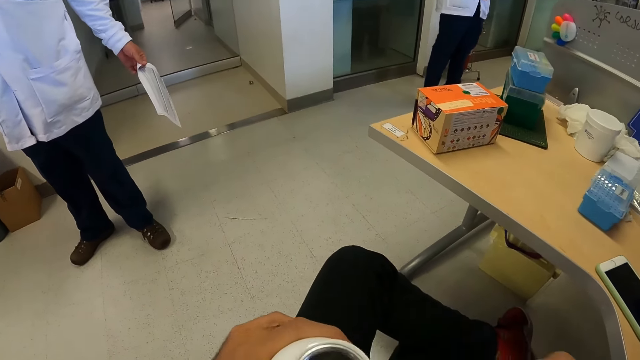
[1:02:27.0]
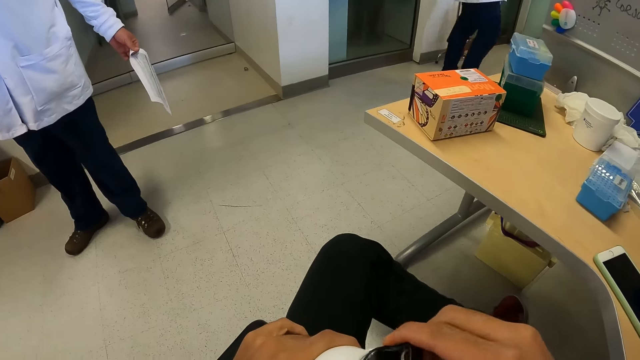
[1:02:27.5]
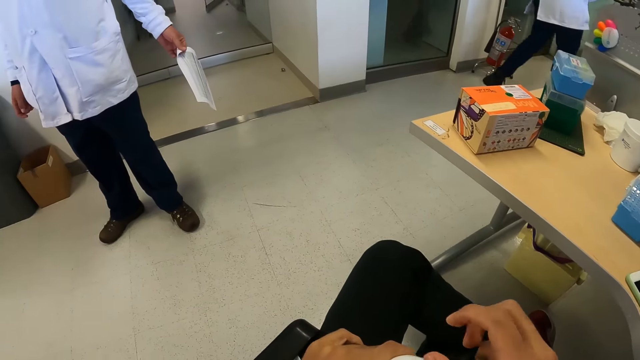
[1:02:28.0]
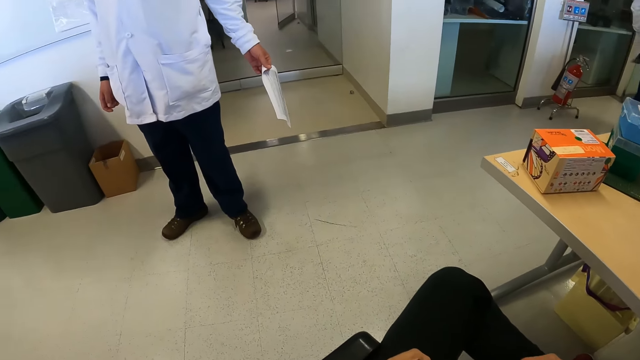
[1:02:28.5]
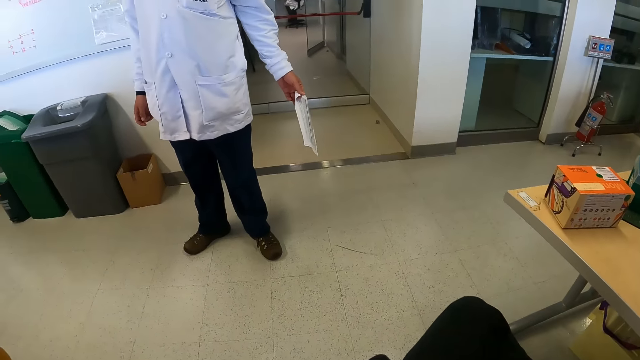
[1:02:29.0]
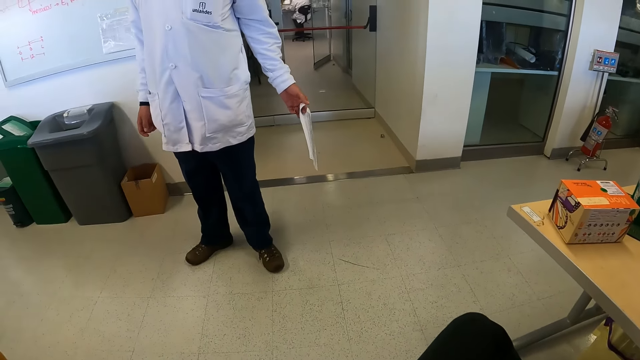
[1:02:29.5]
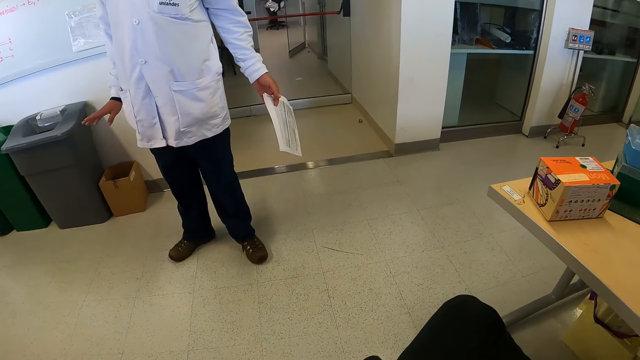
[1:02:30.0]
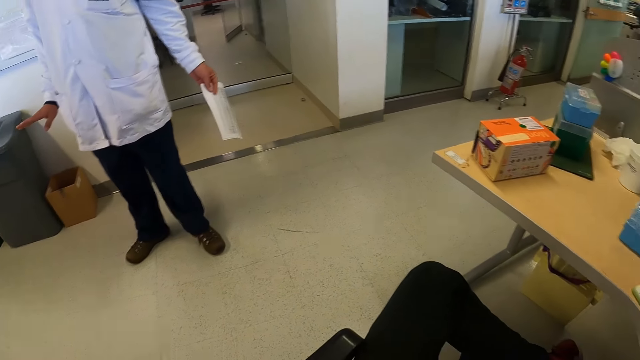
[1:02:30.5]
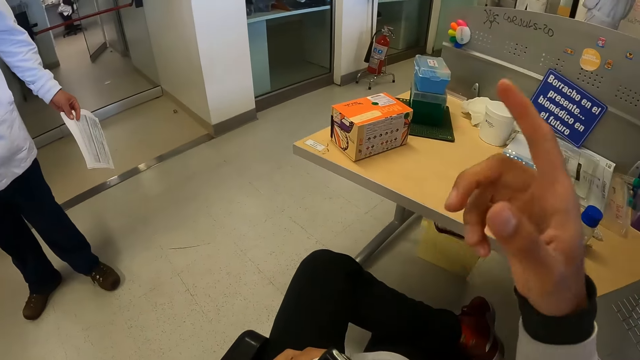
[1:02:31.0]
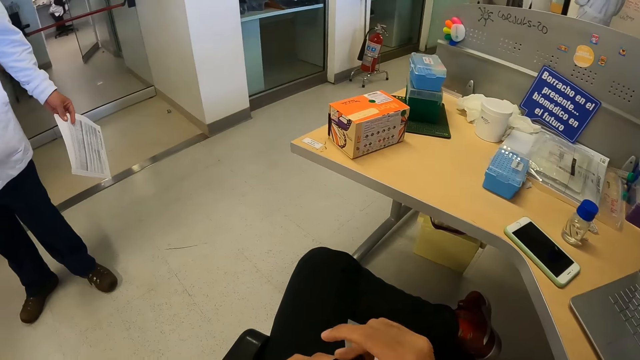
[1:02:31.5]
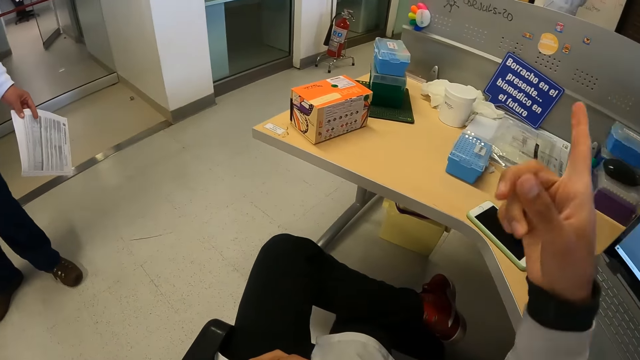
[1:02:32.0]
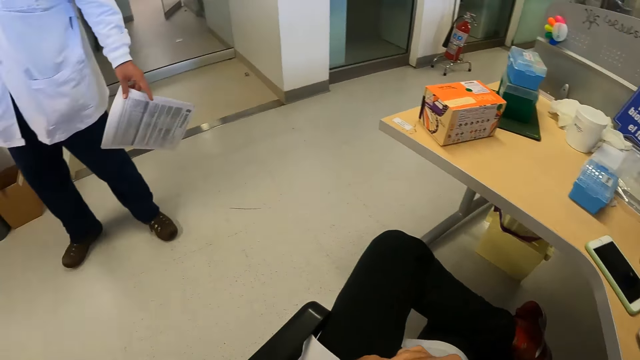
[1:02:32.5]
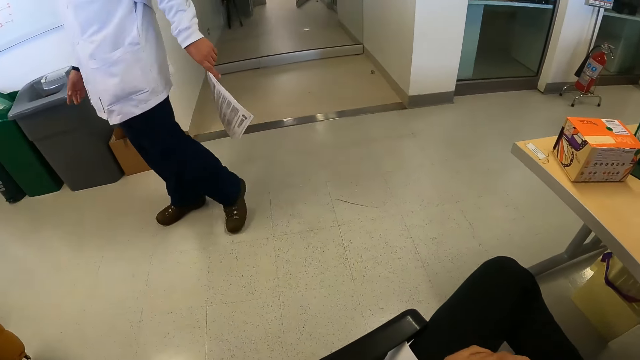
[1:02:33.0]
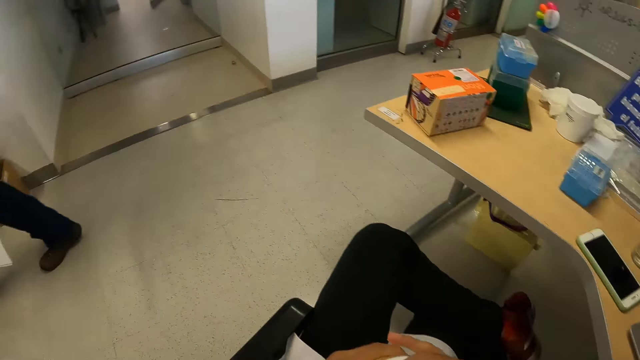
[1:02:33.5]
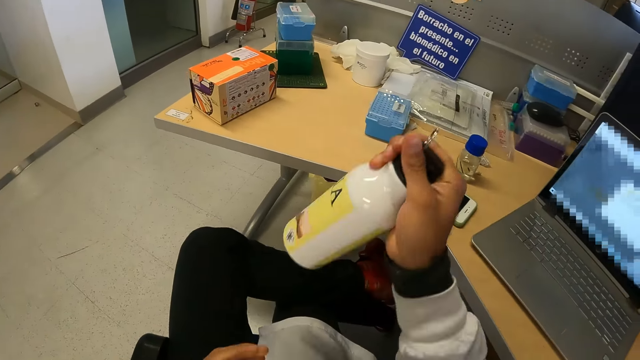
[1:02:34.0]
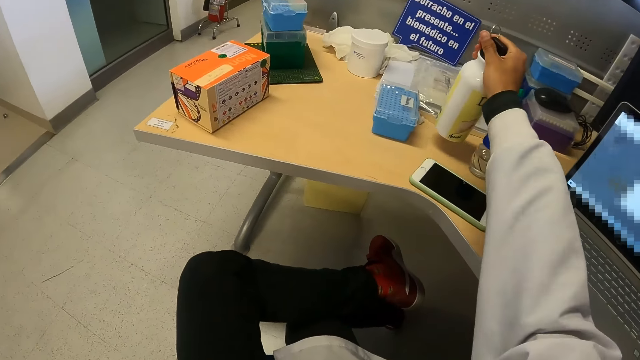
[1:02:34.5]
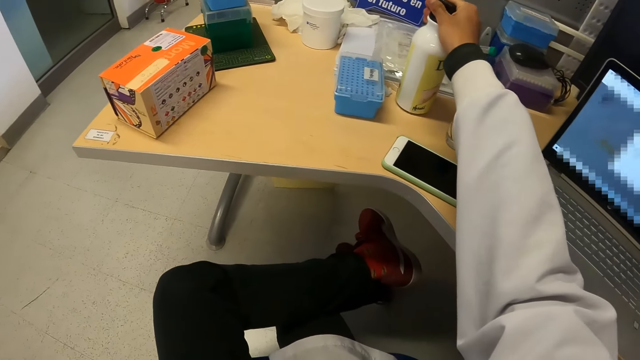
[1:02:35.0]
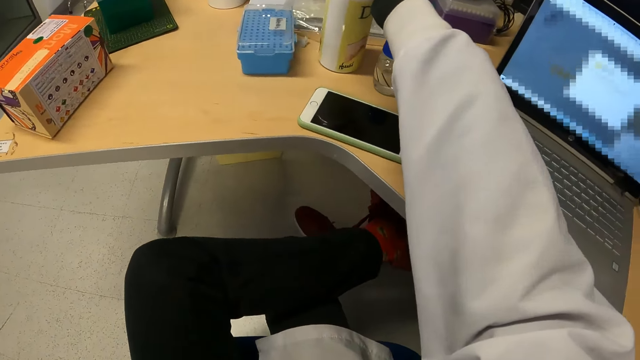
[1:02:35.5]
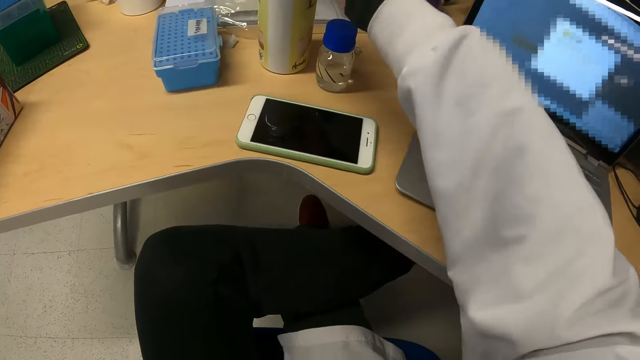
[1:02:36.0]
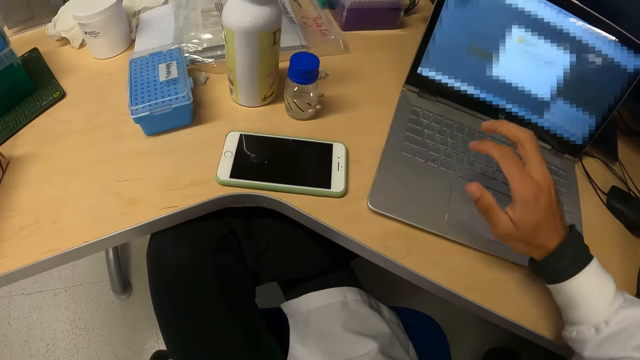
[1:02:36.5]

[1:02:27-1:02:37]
The camera wearer closes the bottle of water in his left hand with the cover in his right hand. He points at a man with his right hand. He closes the bottle of water in his left hand with the cover in his right hand. He points at the man with his right hand. He closes the bottle of water in his left hand with the cover in his right hand. He passes the bottle of water to his right hand from his left hand. He drops the bottle of water on the table with his right hand.

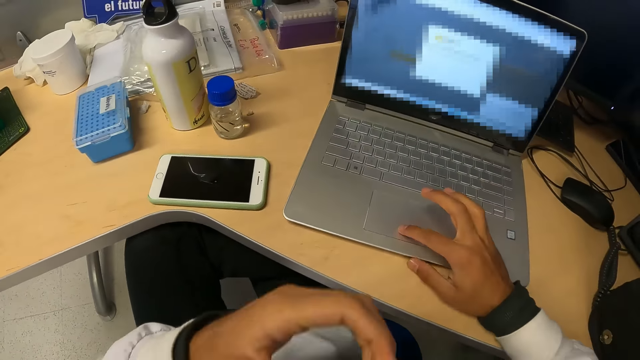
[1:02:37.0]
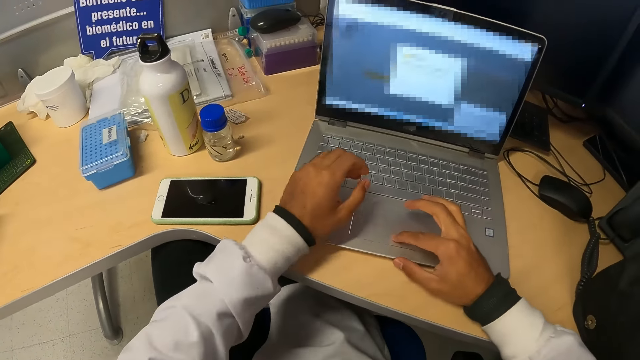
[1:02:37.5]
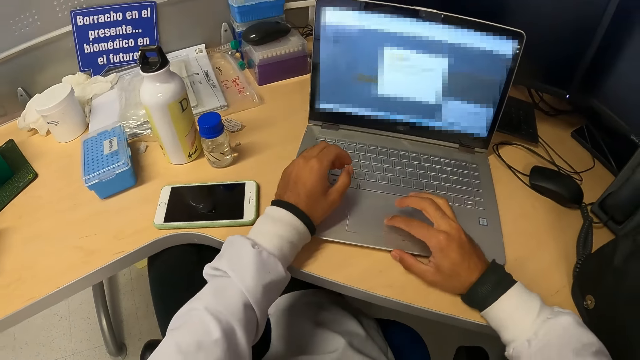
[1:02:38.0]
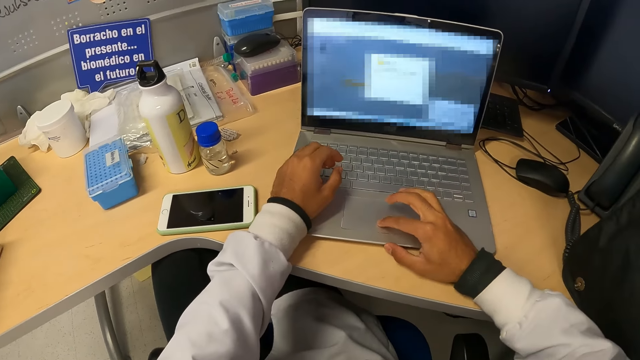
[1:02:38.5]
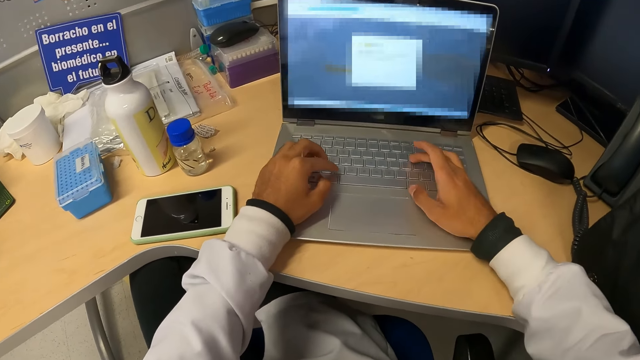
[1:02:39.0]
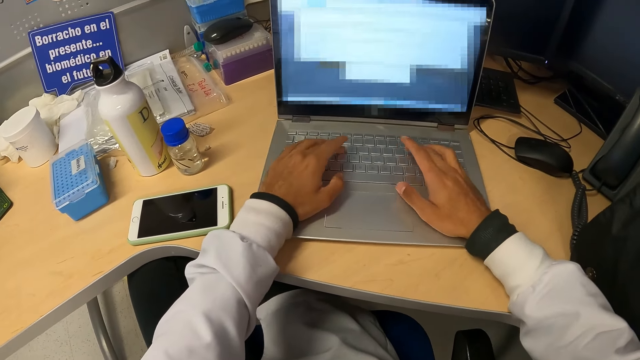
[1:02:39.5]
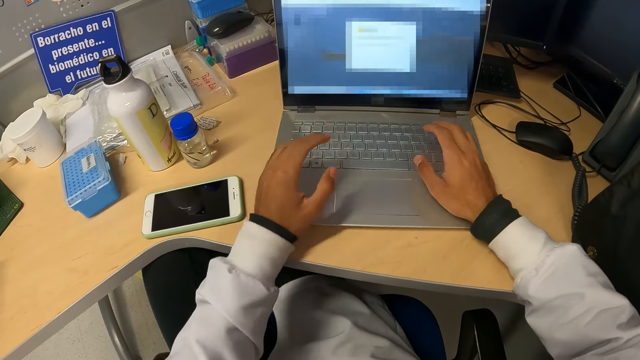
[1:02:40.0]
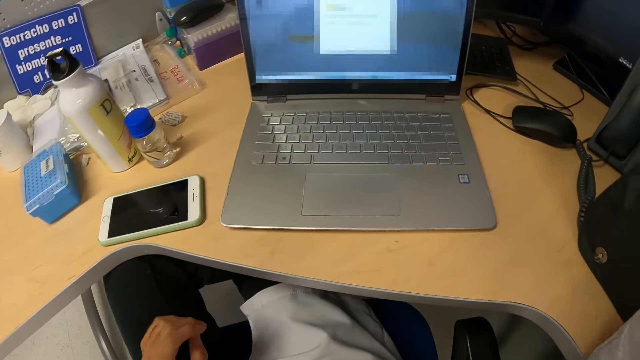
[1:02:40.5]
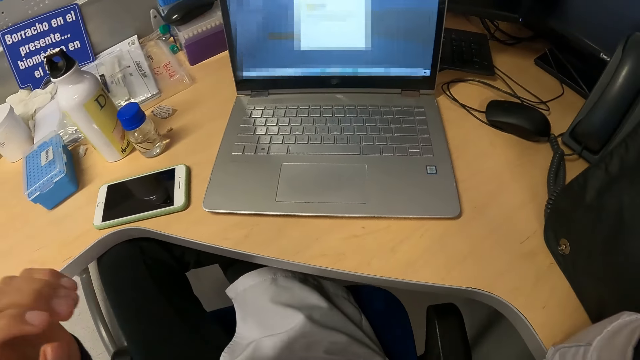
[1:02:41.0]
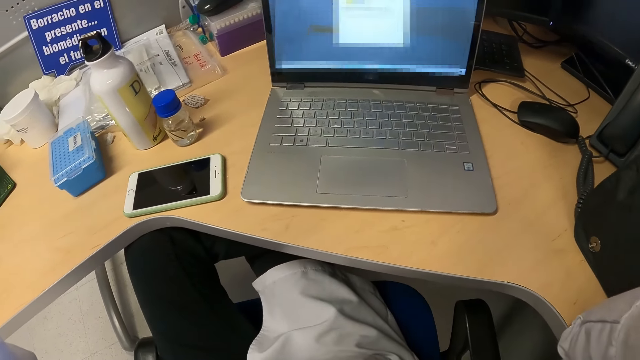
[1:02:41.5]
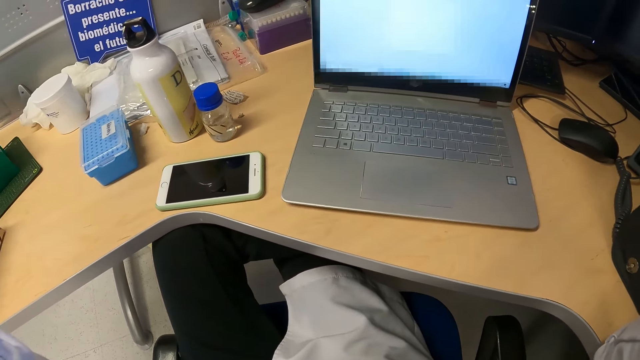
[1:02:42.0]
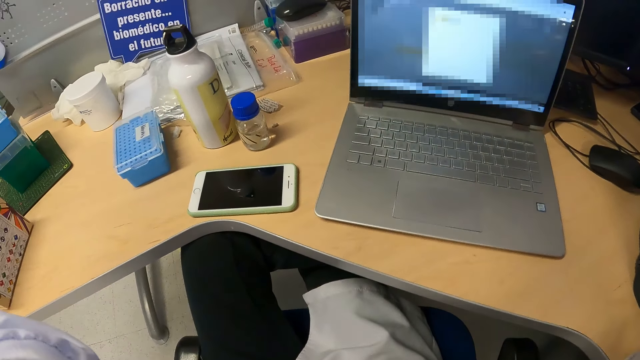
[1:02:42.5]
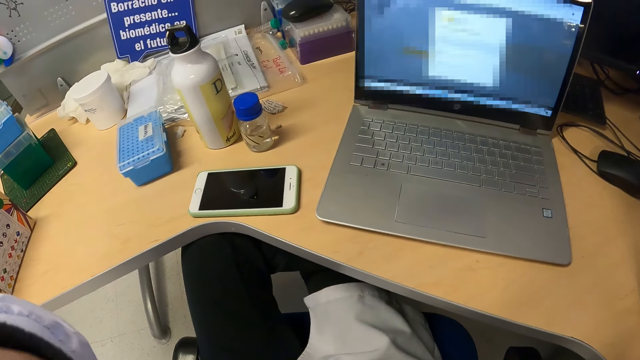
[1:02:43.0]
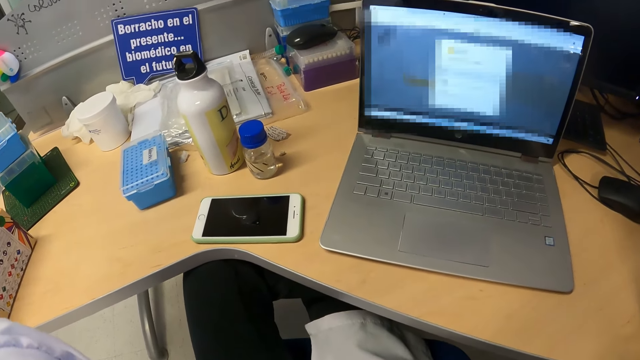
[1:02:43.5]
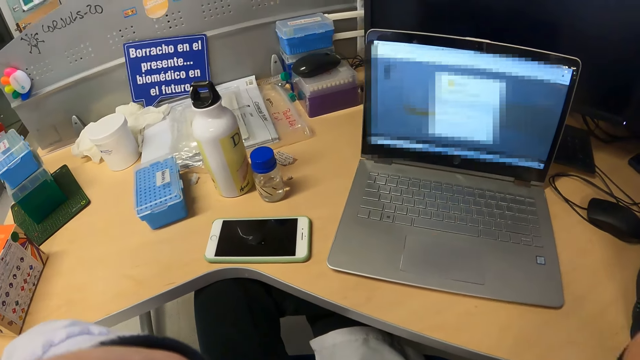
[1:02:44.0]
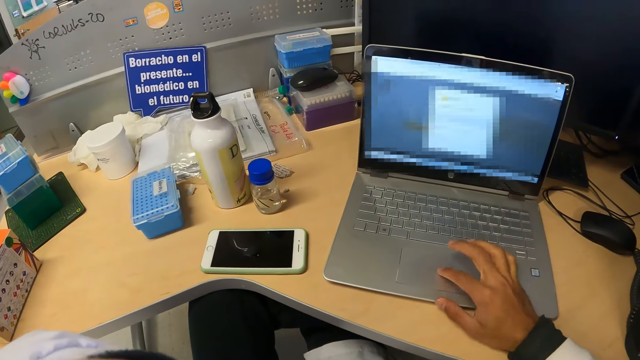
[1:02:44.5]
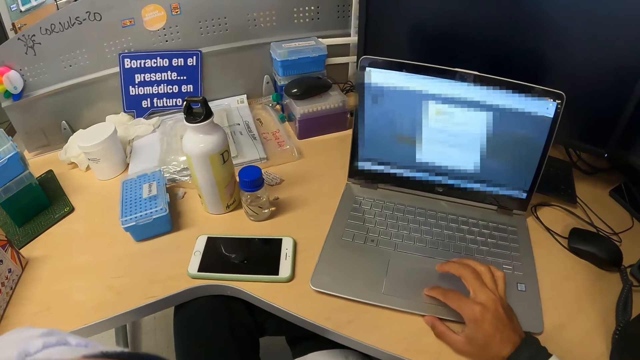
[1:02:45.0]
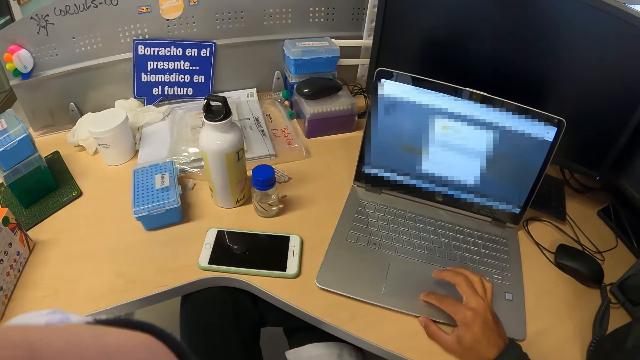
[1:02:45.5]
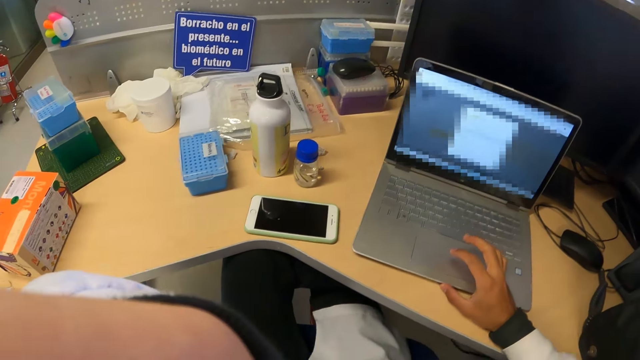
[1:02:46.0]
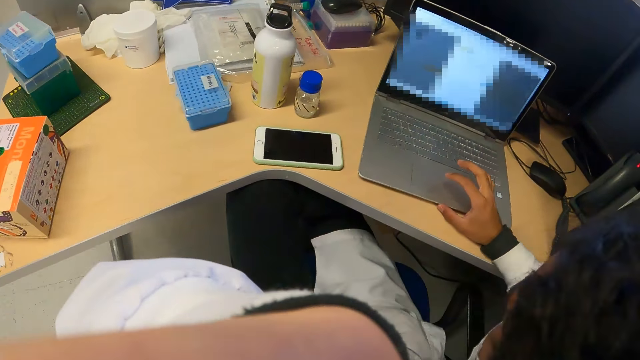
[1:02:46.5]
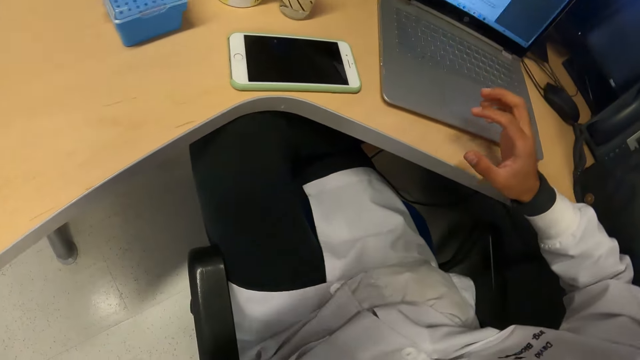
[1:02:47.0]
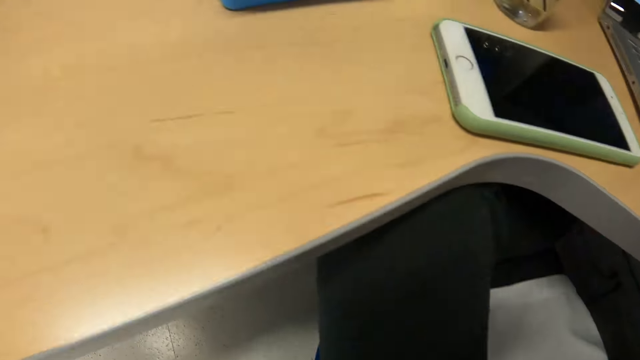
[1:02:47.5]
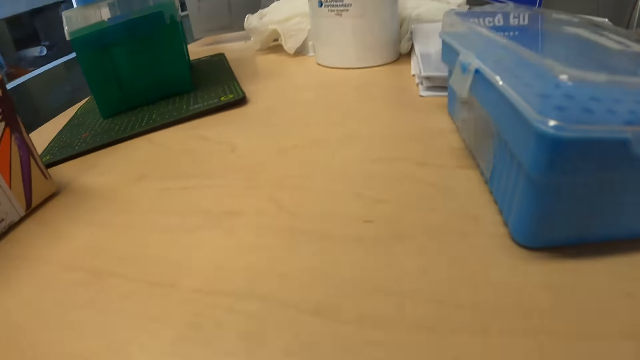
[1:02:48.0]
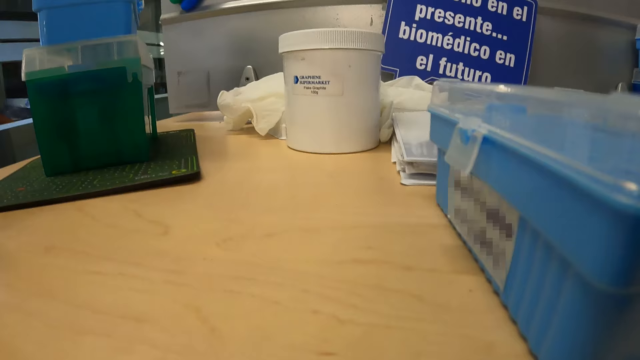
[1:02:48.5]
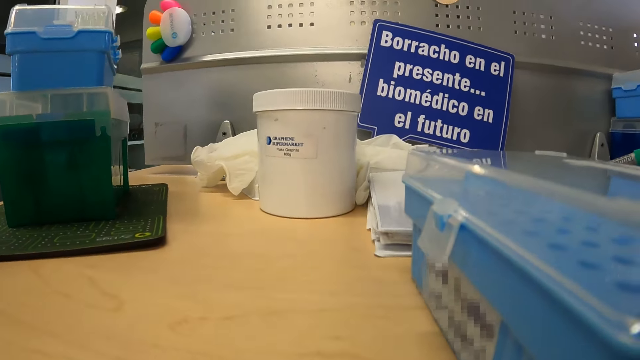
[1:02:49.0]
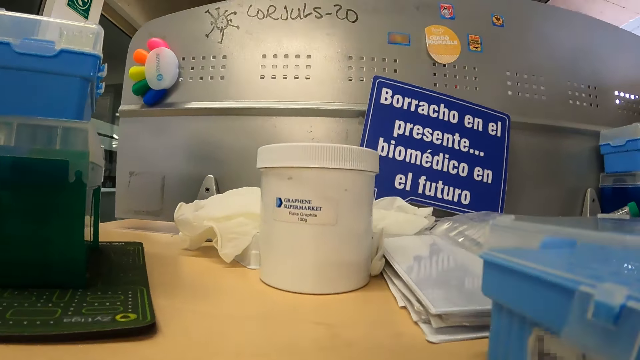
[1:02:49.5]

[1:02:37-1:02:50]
The camera wearer operates the laptop on the table with his right hand. He operates the laptop on the table with both hands. He lifts a hand. He touches his face with his right hand. He touches his face with both hands. He operates the laptop on the table with his right hand. He takes off the head camera from his head with his left hand. He stretches a hand. He drops the head camera on the table with his left hand.
